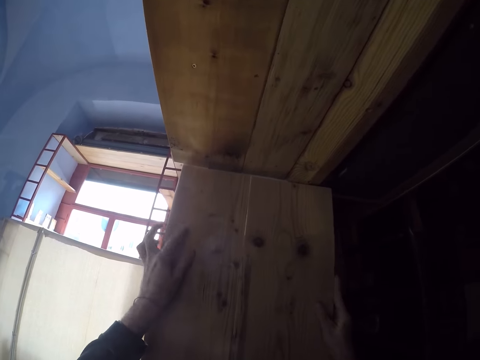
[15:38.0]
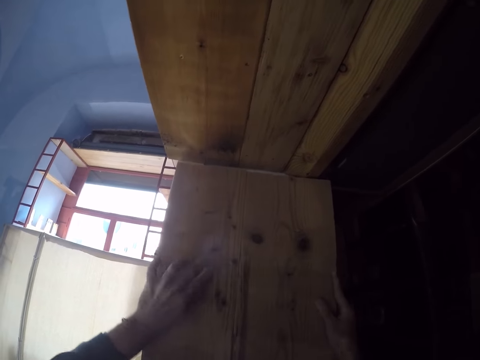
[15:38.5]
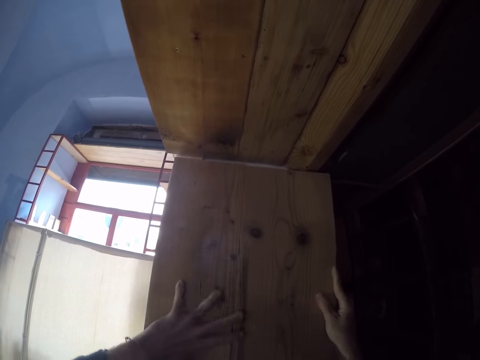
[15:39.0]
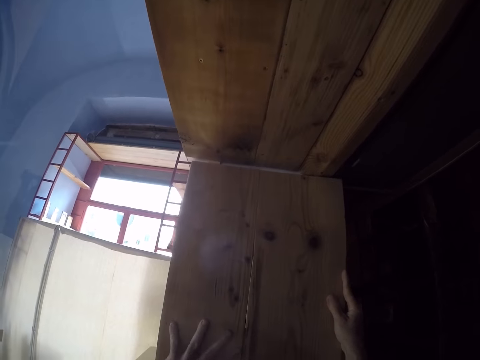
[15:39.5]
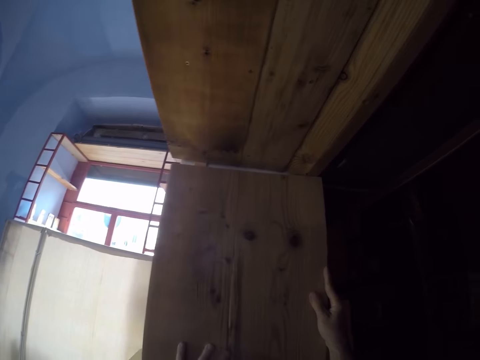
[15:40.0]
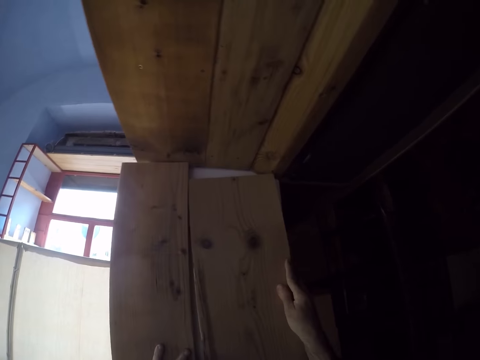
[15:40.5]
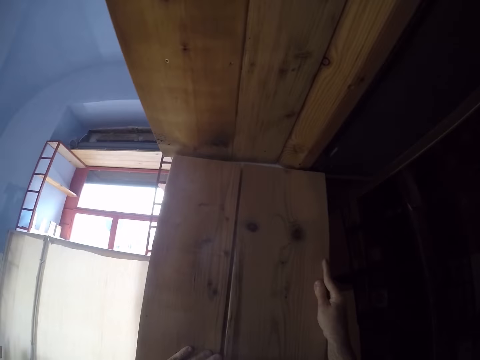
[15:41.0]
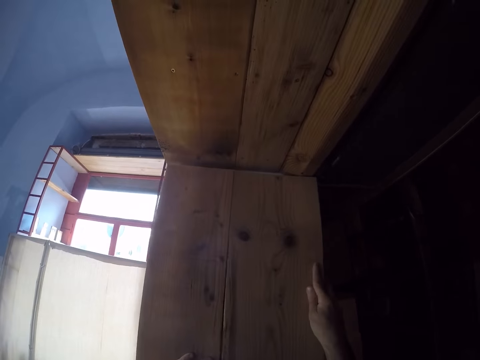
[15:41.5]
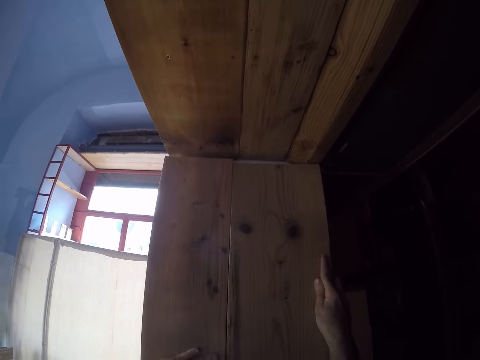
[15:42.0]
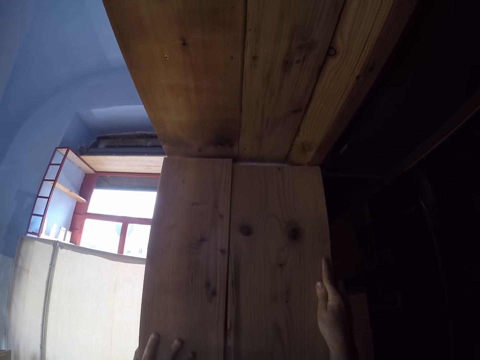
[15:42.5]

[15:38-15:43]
The camera wearer puts the wood on the wall.

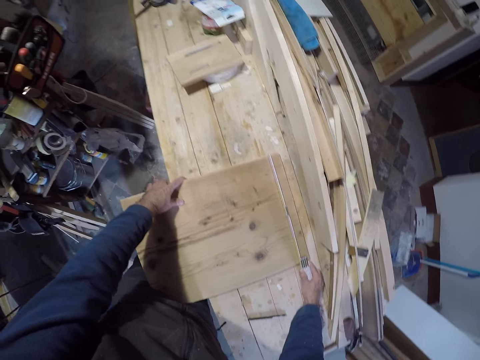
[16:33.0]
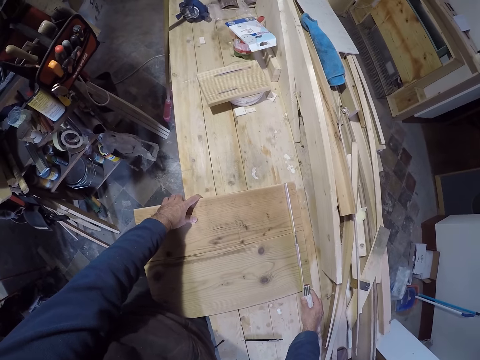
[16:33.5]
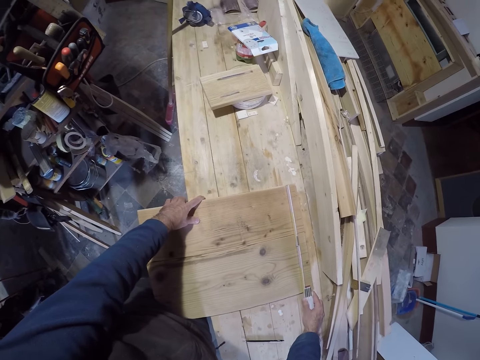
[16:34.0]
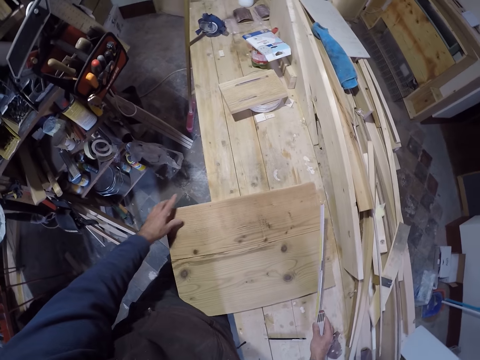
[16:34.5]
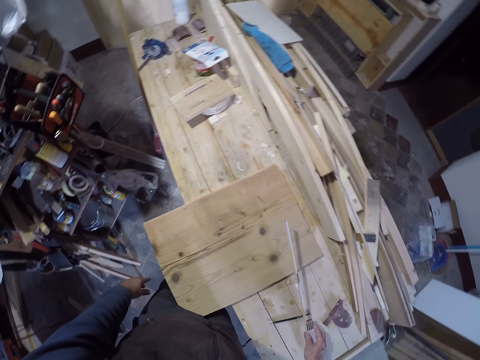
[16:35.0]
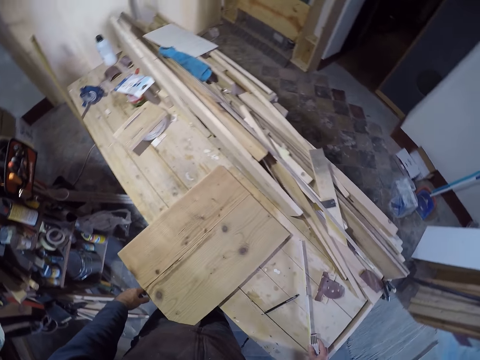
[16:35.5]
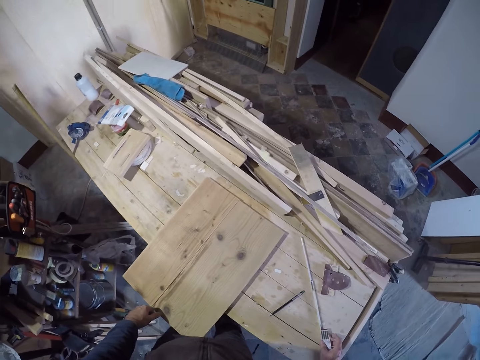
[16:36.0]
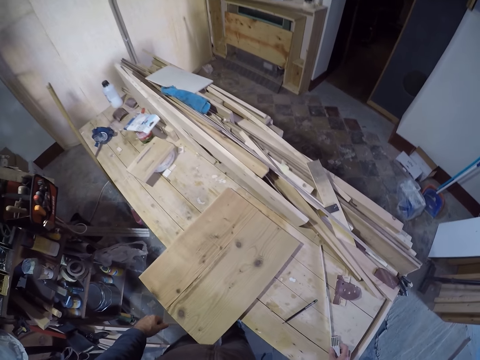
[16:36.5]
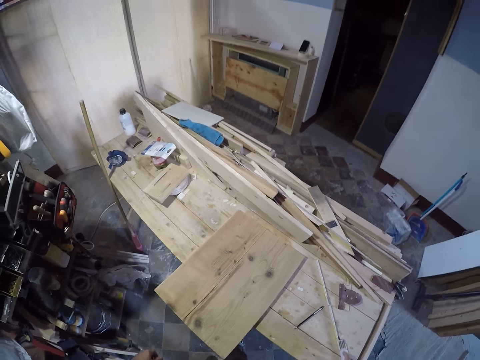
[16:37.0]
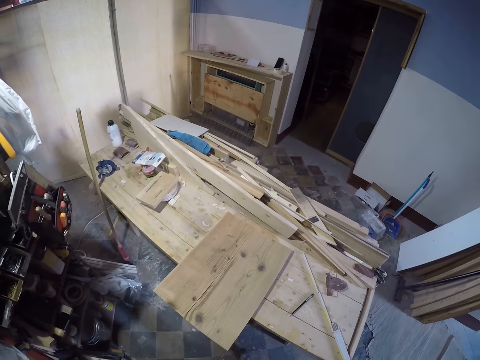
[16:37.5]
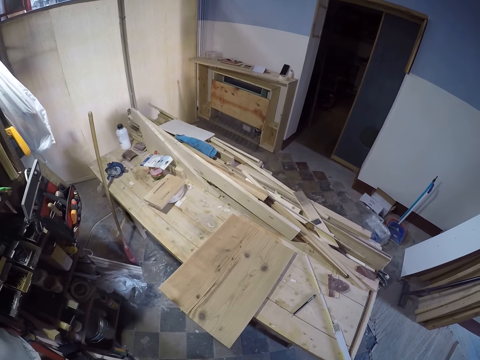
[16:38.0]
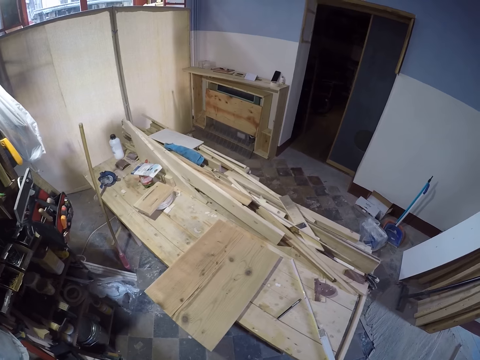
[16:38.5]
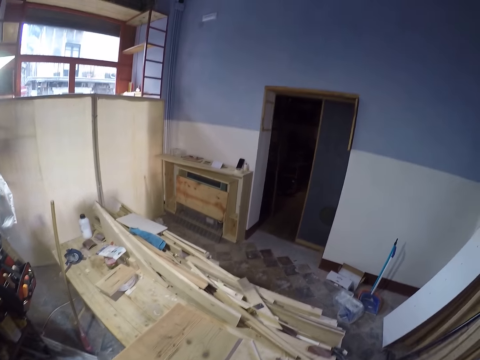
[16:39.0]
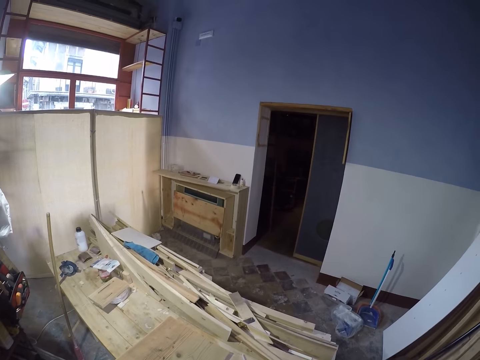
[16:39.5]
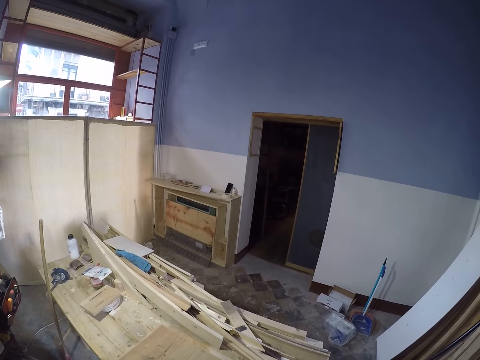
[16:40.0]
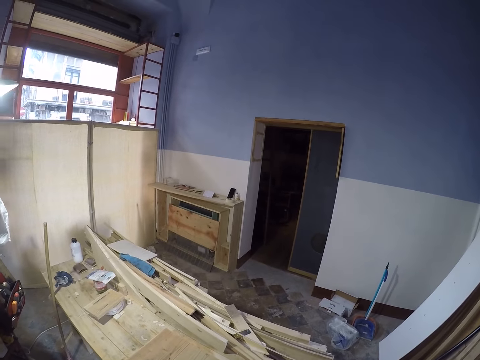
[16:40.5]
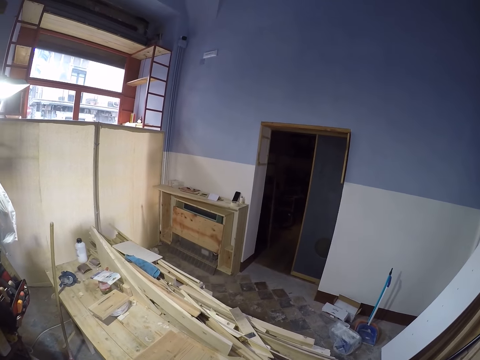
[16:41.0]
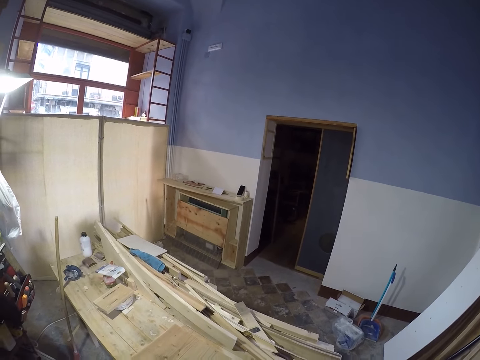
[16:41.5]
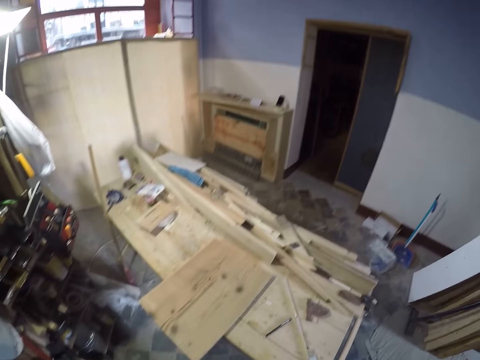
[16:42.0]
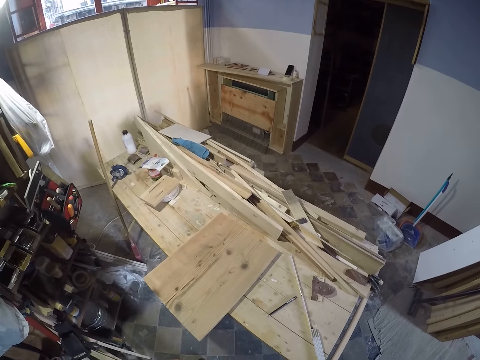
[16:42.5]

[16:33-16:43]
The camera wearer removes his left hand from the plank. He removes the measuring tapes from the woods. He drops the measuring tape in his right hand on the table.

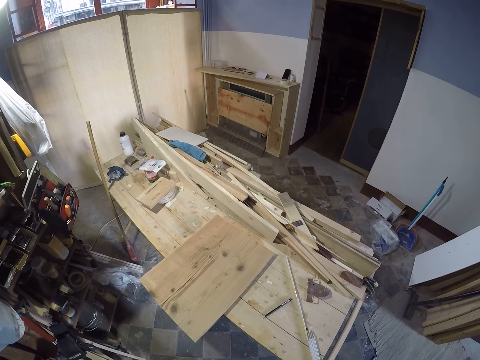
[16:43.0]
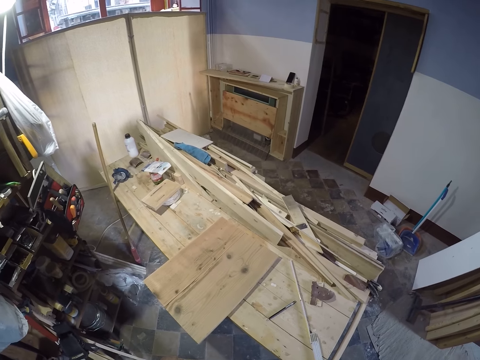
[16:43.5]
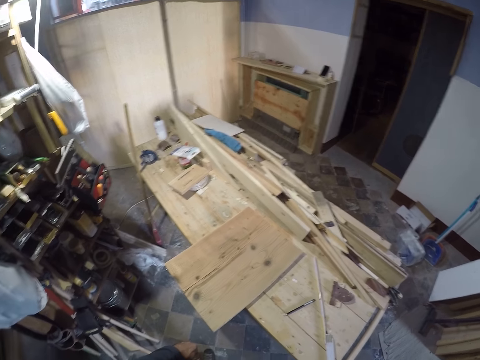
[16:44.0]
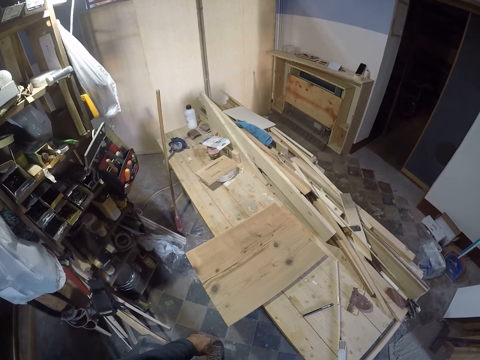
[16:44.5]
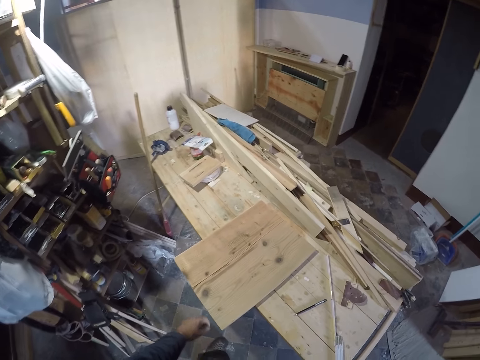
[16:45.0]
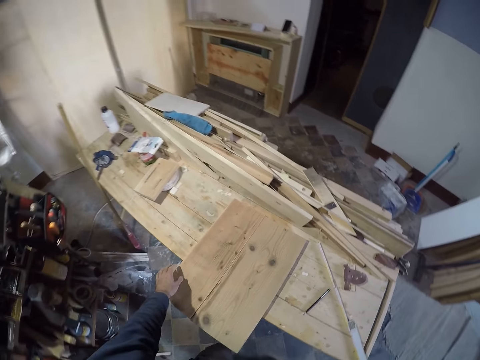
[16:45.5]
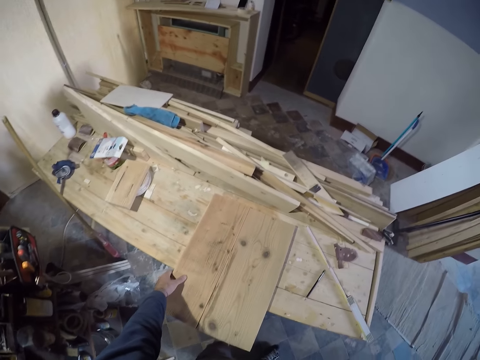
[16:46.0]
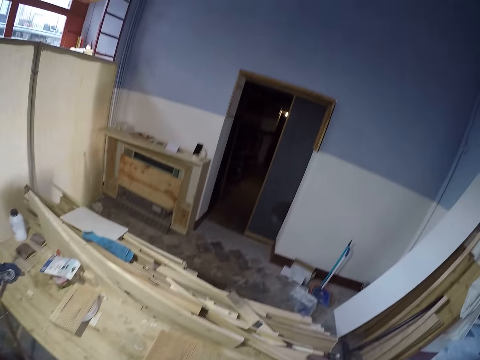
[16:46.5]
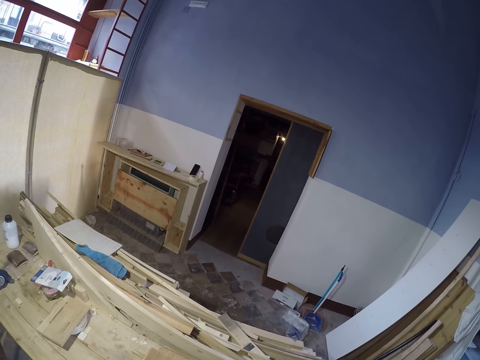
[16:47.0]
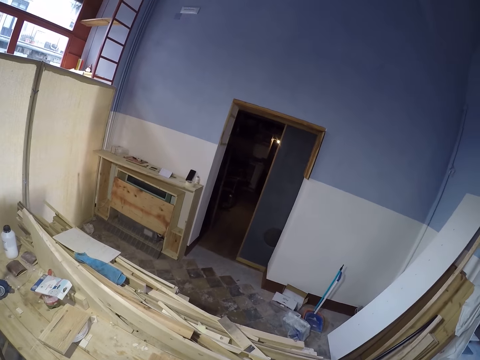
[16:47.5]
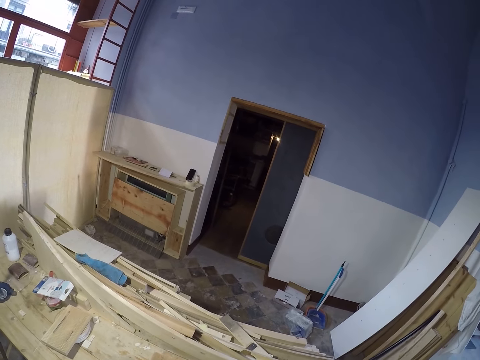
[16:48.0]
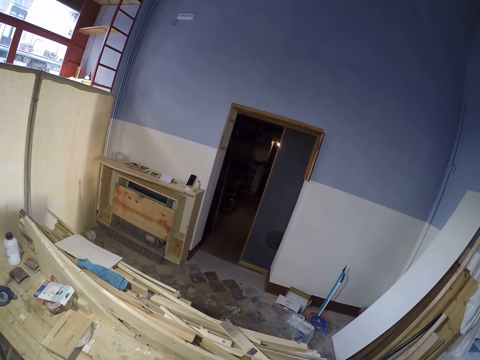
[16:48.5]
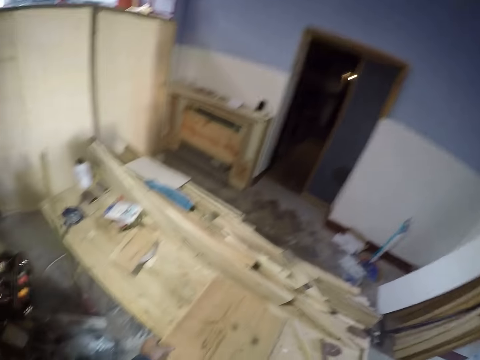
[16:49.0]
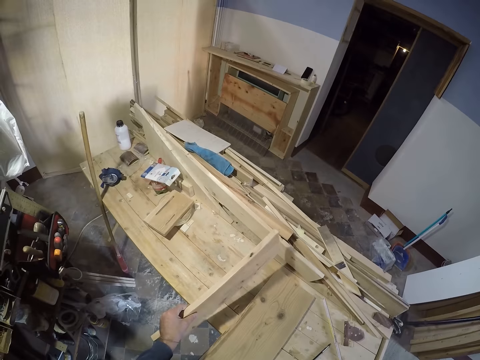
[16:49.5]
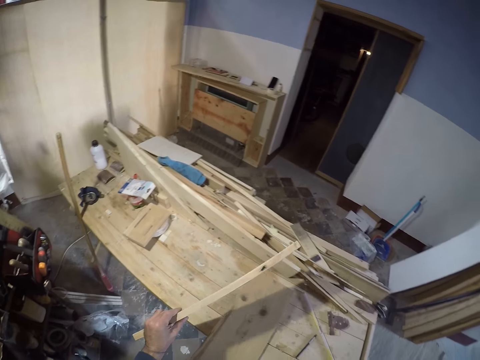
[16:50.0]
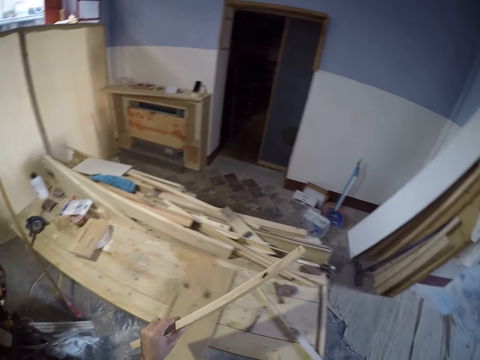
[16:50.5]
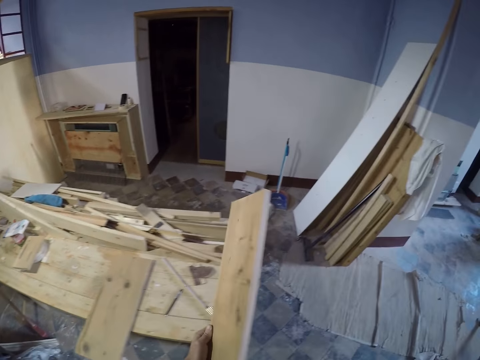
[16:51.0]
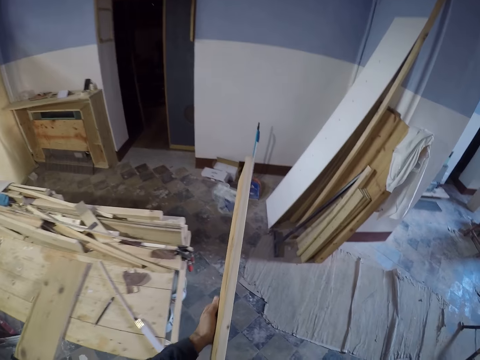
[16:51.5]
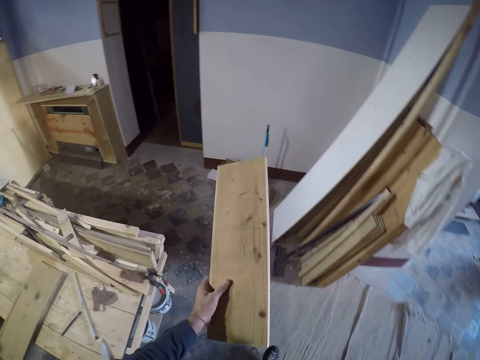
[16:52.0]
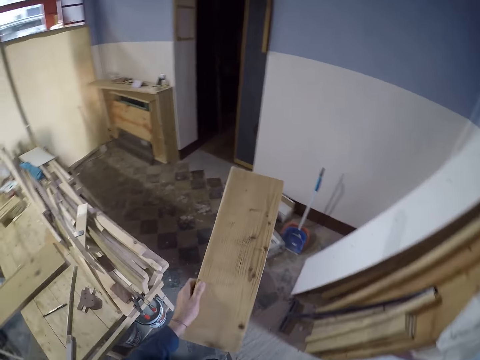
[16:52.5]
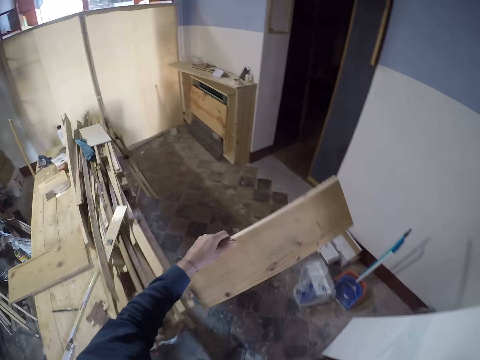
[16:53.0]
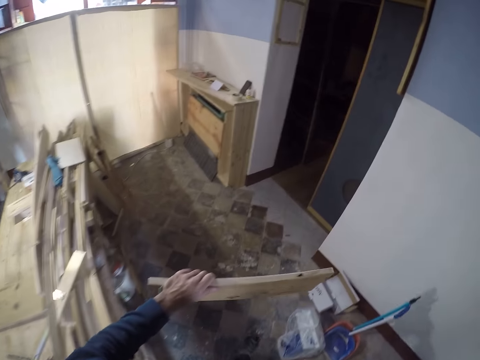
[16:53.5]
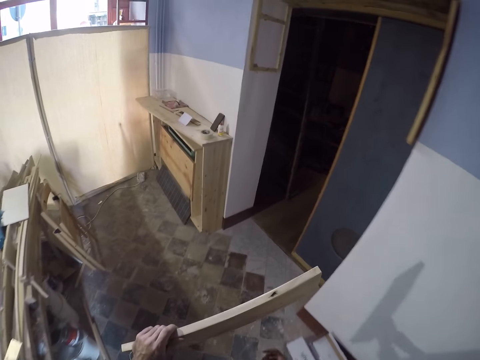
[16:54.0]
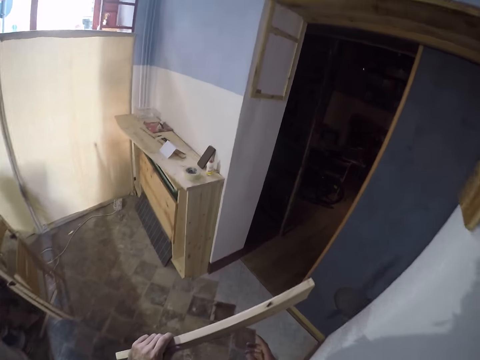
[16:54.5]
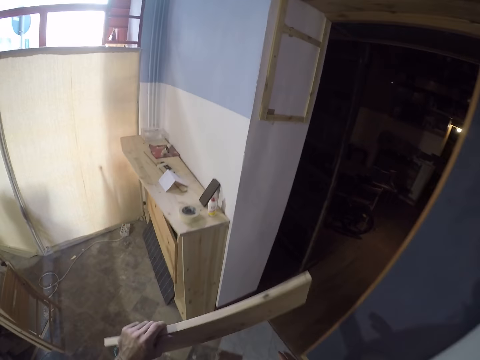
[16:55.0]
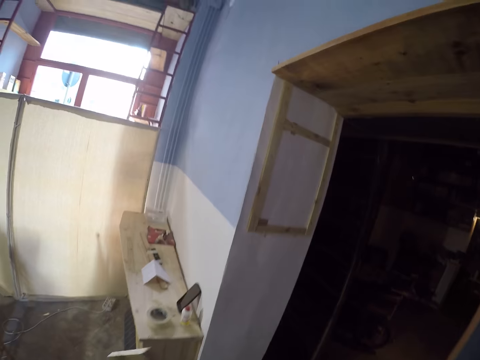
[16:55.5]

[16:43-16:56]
The camera wearer carries the plank on the table with his left hand. He holds the woods with his left hand. He picks up a wood from the table and flips the wood.
